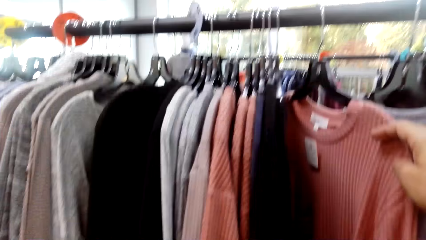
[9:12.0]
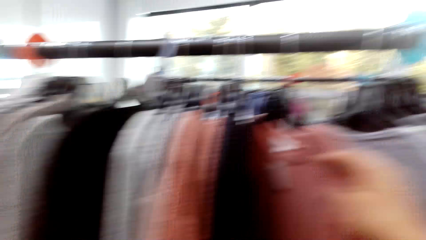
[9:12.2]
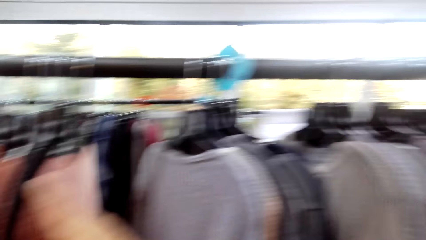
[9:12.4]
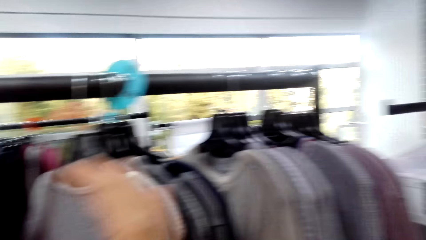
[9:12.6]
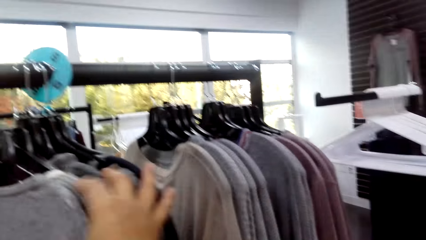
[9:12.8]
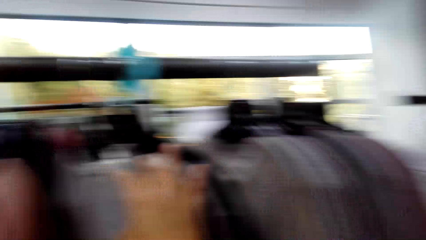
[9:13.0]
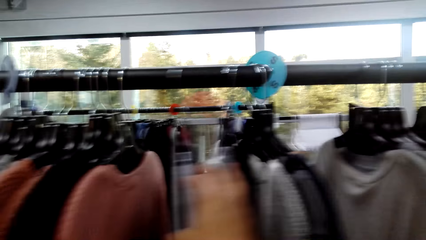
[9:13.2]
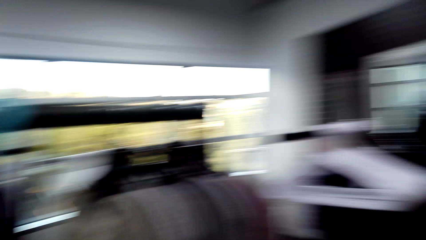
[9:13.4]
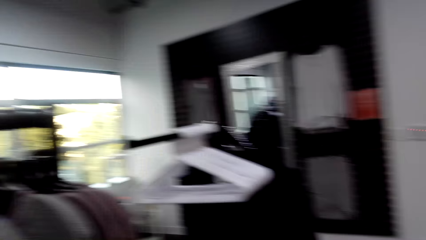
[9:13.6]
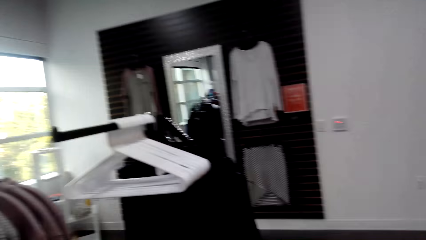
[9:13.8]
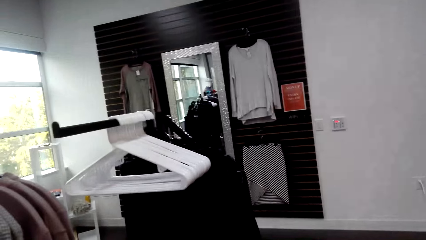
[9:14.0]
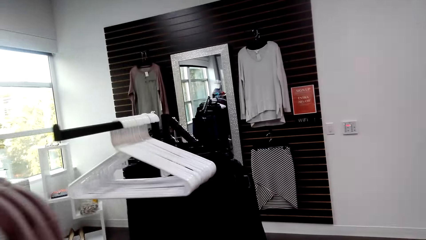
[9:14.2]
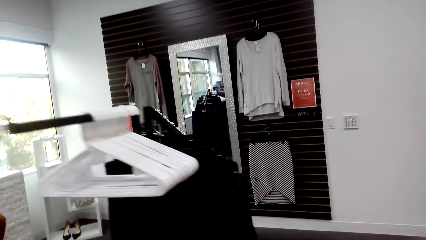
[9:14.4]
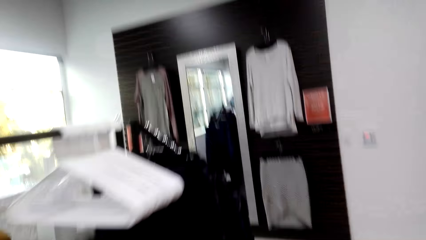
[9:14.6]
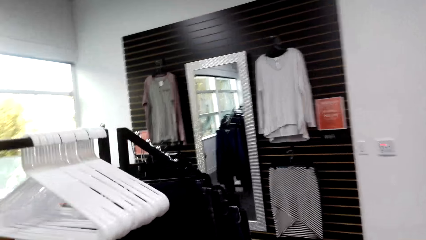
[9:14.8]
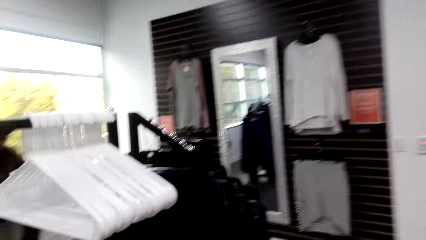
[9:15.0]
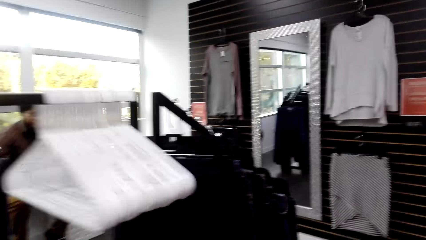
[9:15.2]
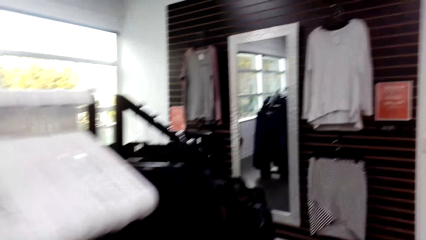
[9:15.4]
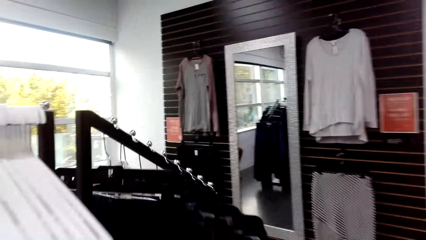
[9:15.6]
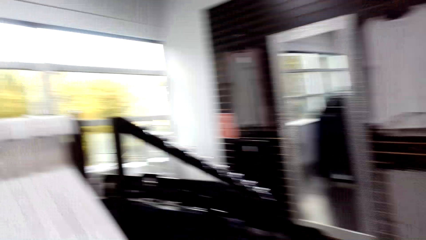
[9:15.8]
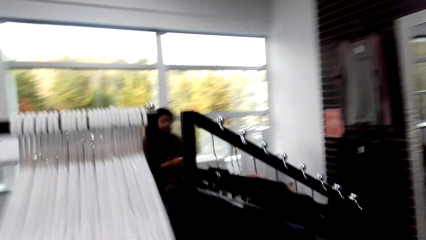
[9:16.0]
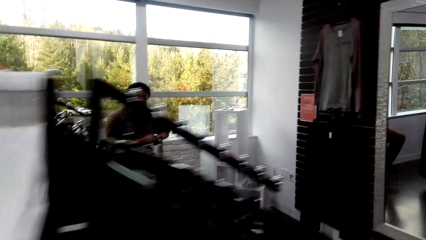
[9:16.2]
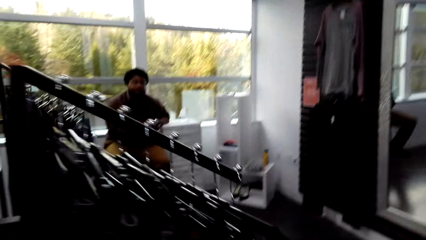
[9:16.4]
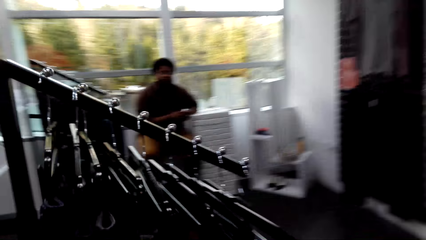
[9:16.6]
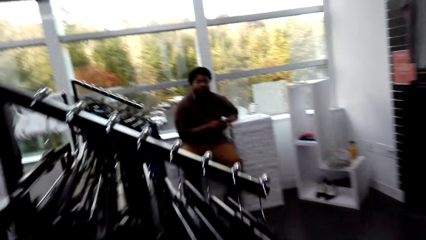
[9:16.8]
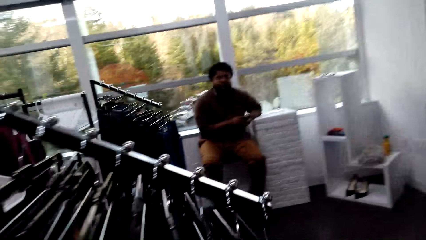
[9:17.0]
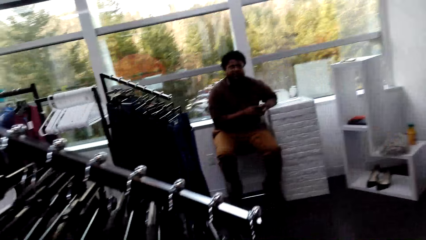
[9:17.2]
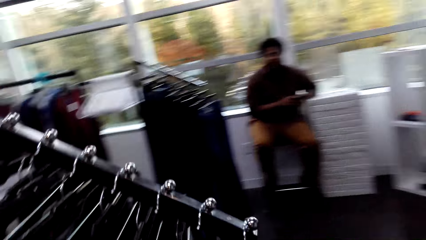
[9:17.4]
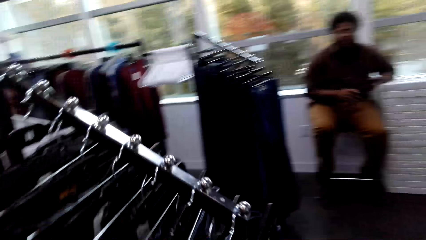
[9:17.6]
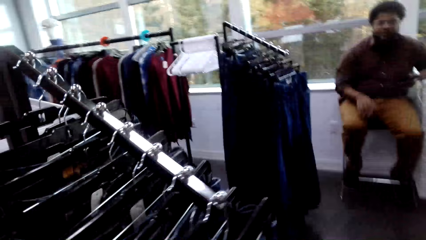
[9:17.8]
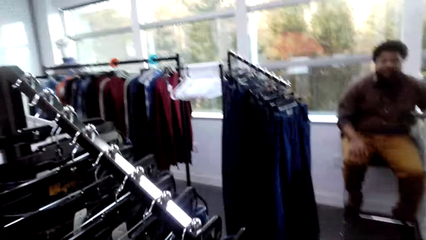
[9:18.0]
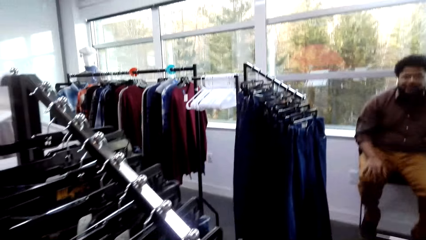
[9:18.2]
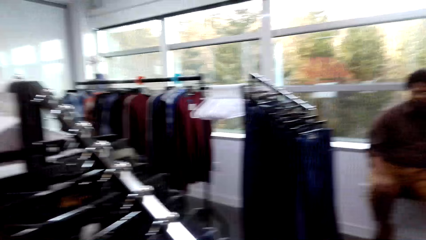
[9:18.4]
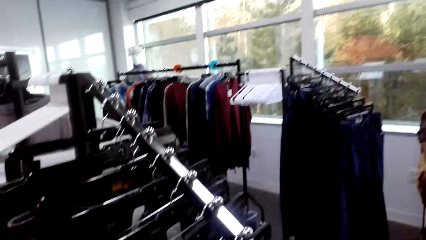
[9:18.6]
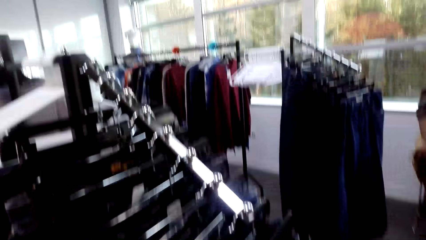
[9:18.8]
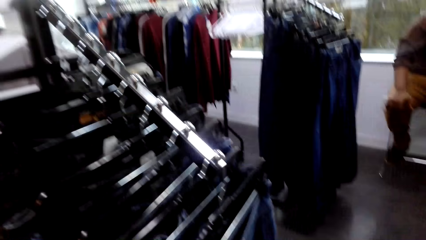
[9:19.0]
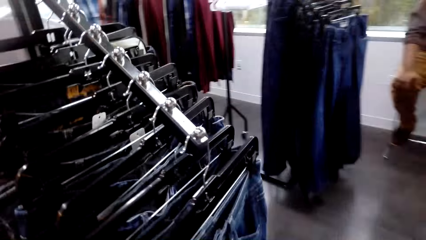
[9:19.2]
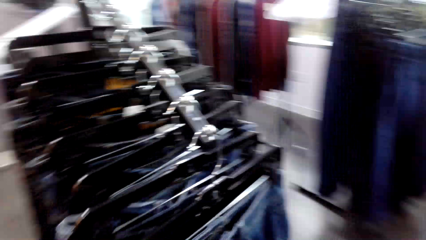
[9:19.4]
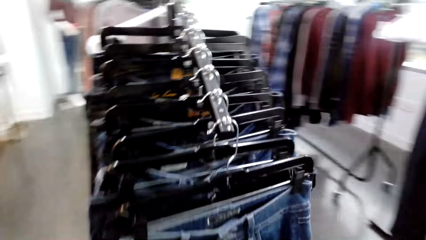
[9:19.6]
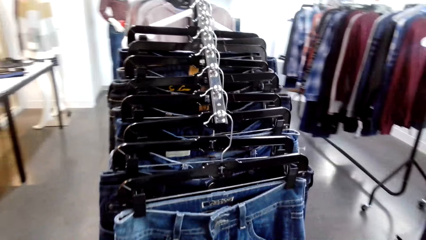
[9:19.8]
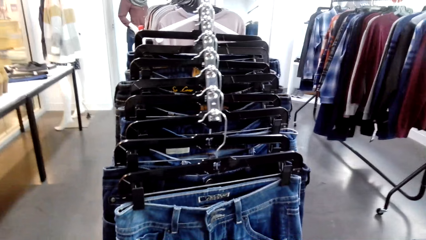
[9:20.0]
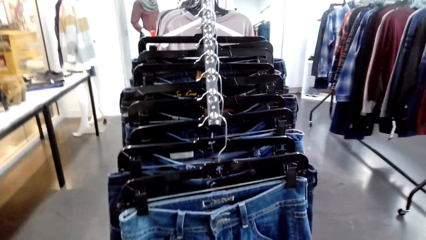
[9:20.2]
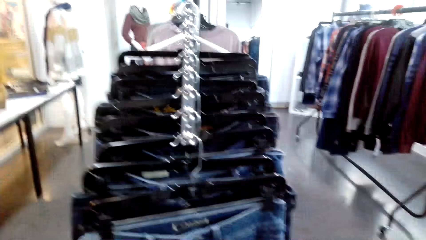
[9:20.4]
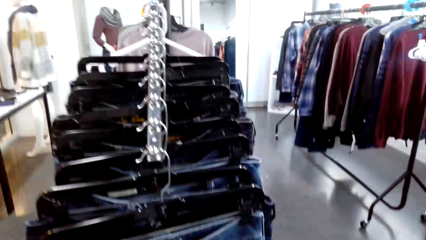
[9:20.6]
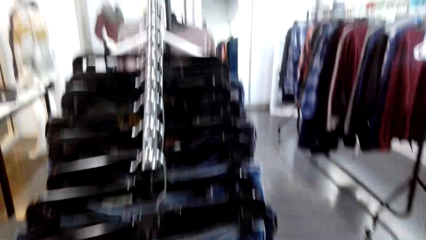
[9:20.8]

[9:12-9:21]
The camera wearer walks around. They dialogue with a person in the clothing store. They walk around the clothing store. They dialogue with the person in the clothing store.

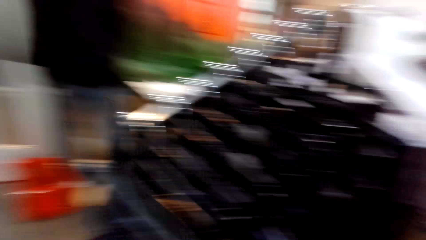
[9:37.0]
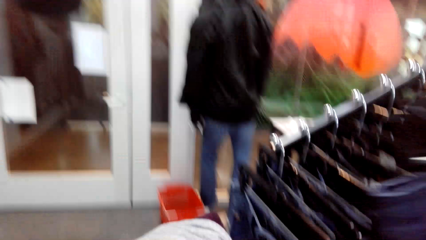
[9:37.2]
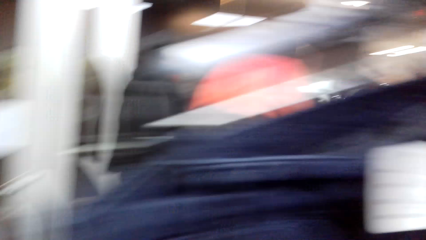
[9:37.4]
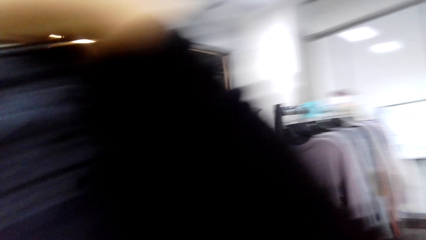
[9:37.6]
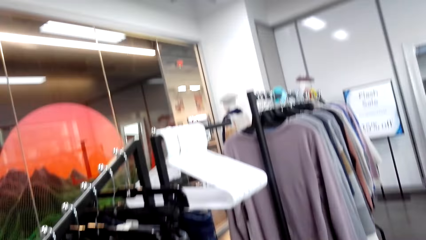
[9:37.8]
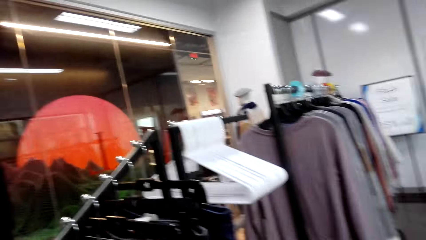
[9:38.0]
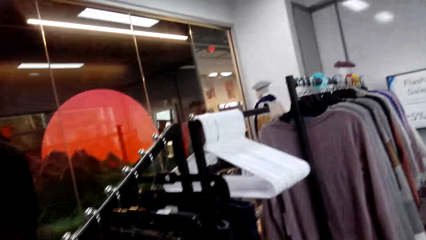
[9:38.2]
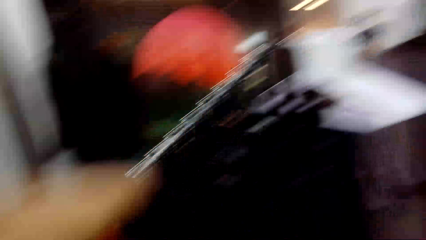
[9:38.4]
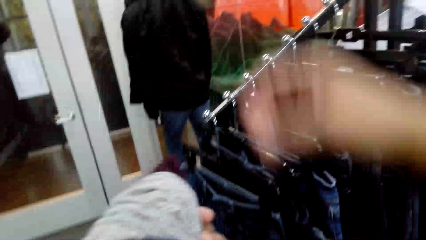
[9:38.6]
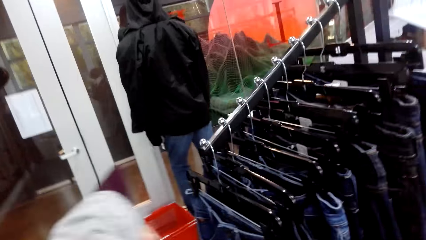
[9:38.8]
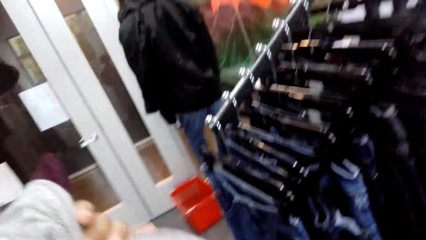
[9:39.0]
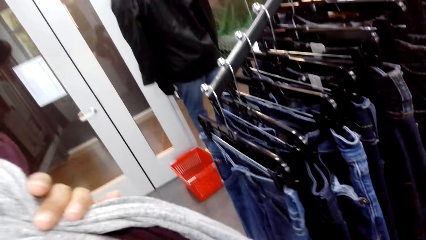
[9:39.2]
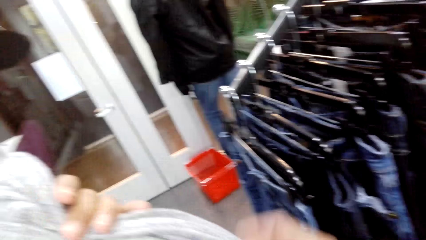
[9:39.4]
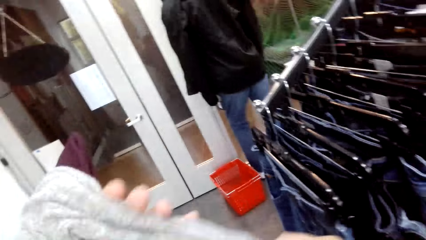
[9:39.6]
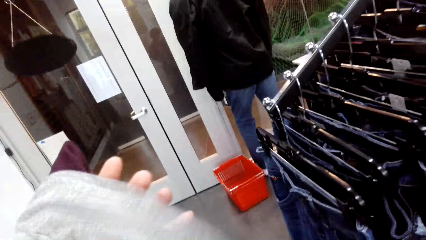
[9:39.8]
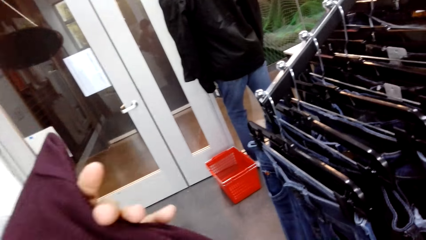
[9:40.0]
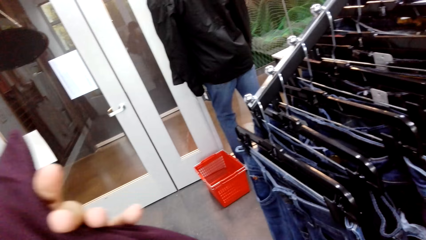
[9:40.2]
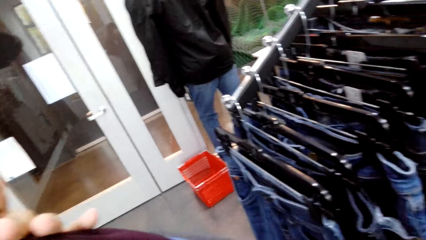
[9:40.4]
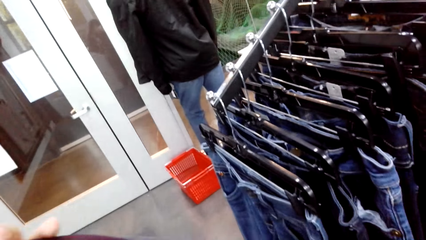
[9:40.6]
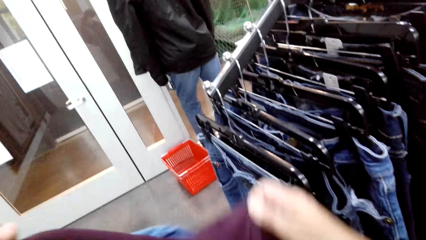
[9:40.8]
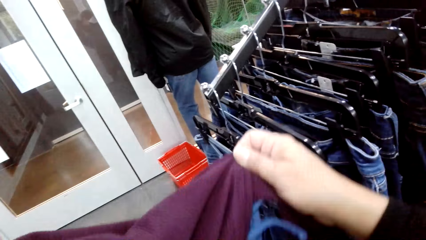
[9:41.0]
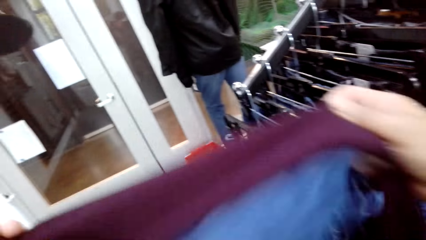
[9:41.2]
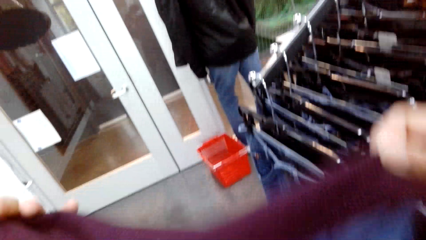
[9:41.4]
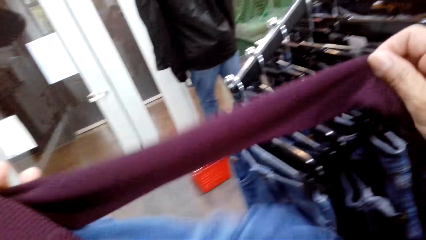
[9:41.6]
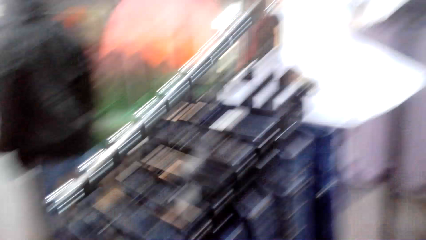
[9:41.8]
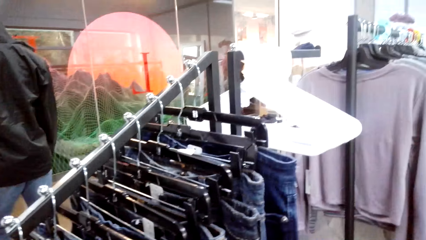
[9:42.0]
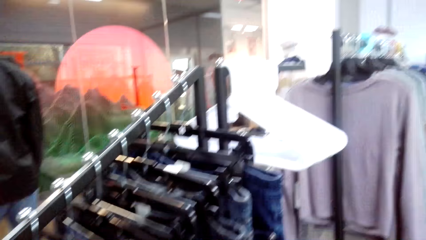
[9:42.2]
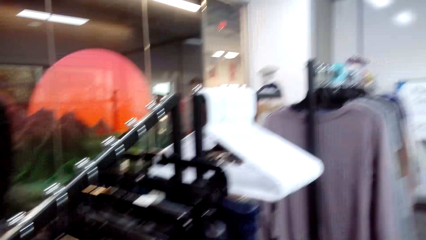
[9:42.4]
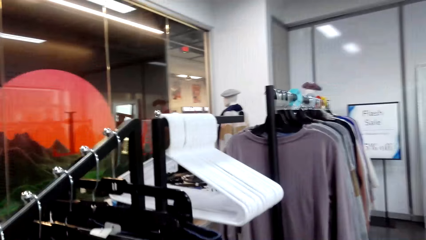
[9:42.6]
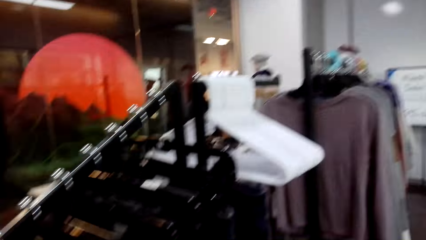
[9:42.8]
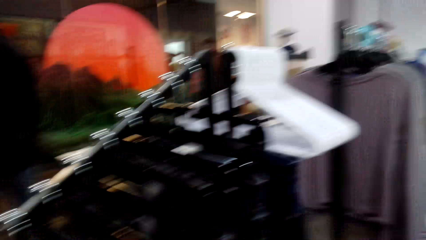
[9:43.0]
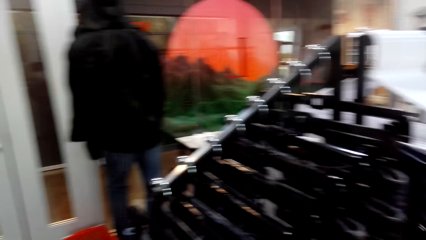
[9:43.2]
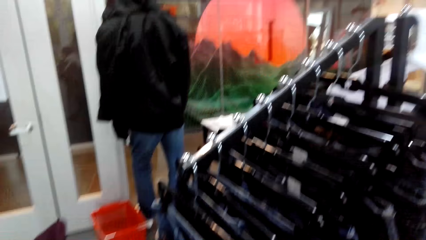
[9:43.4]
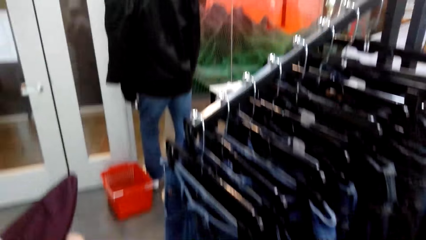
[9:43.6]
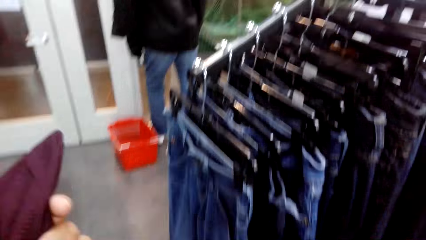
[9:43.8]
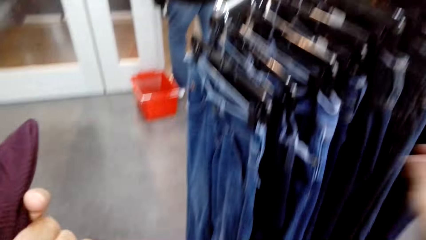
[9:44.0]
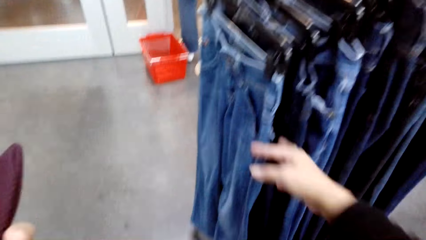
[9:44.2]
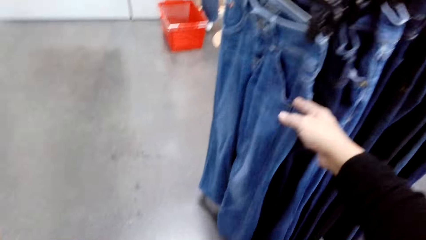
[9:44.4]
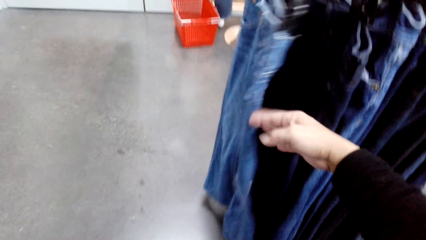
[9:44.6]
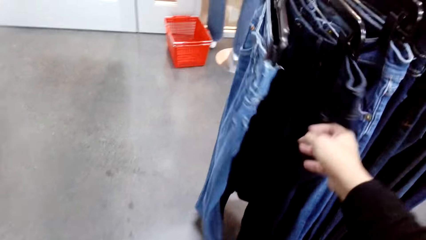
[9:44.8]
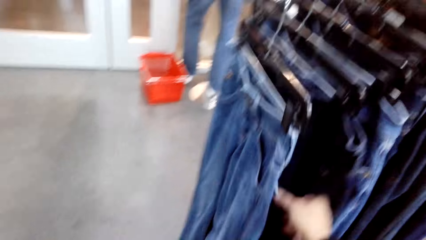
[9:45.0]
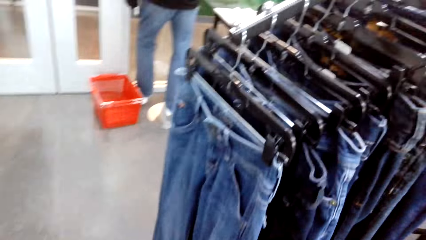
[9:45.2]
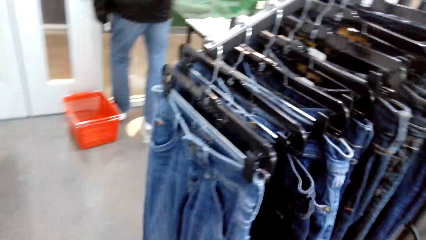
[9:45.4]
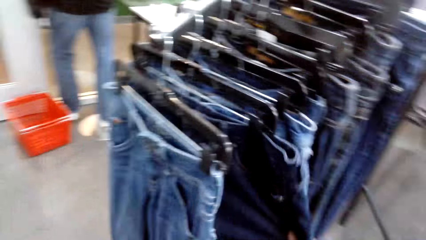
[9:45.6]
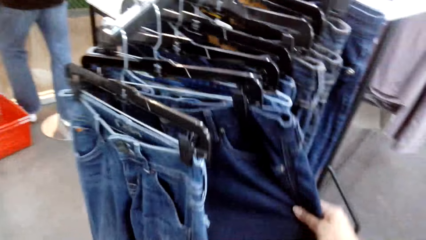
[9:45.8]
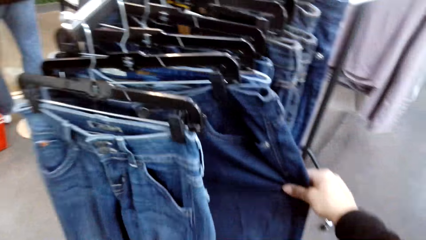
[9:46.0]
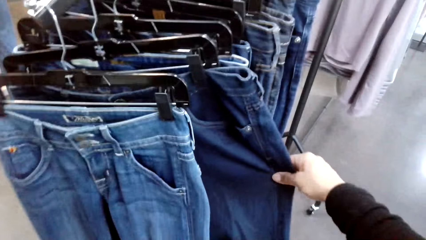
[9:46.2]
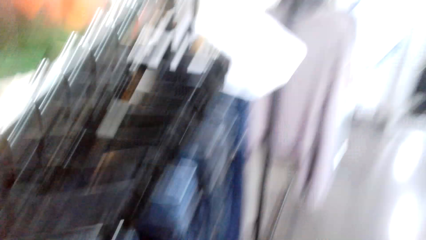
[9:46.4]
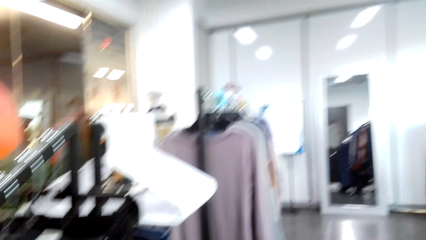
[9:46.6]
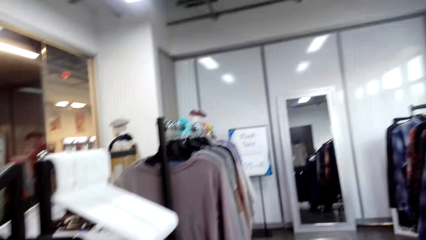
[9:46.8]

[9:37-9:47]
The camera wearer puts pants on the clothing line. They look at the clothes on the left hand. They move the pants on the clothing line.
